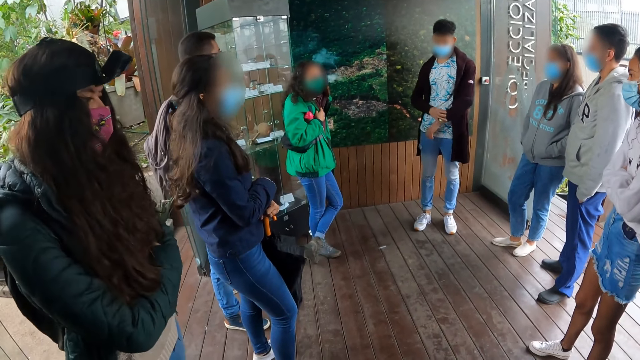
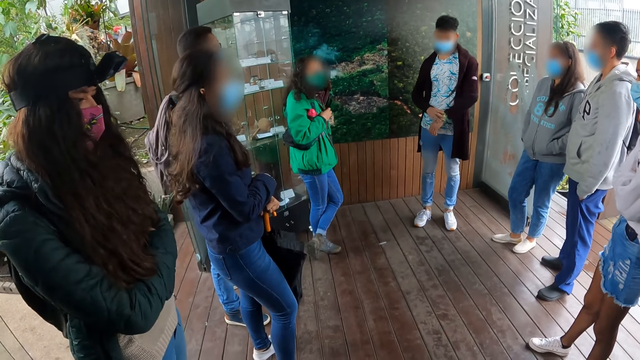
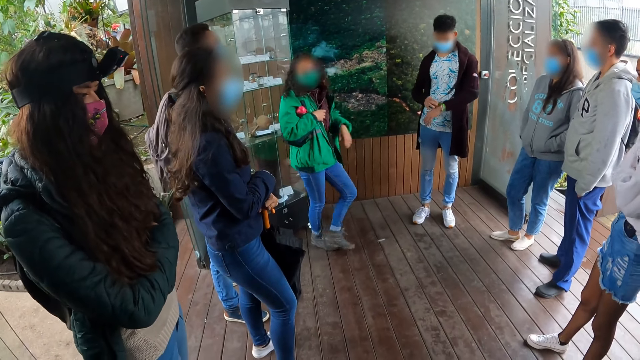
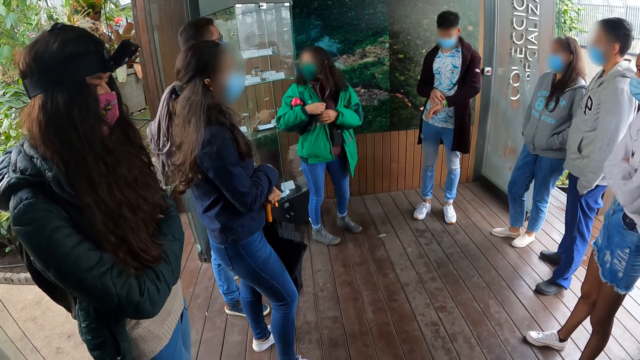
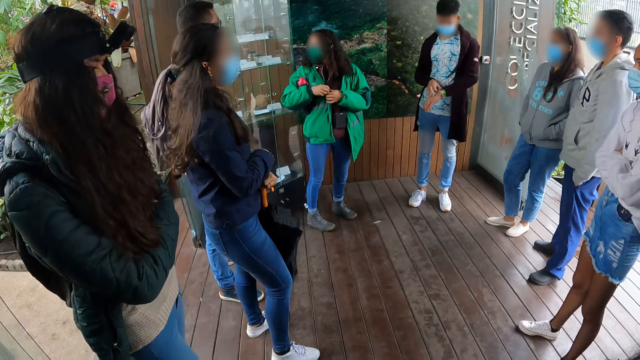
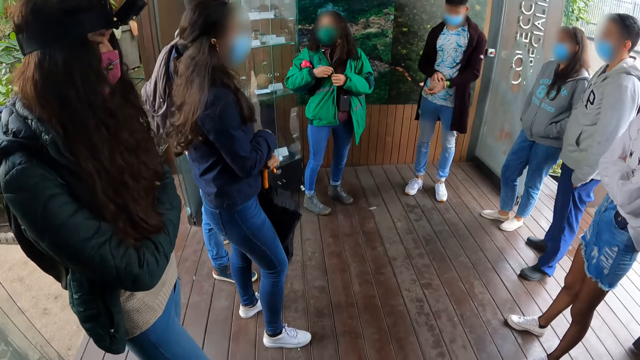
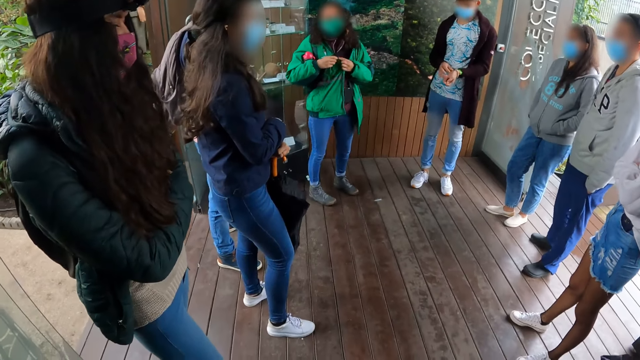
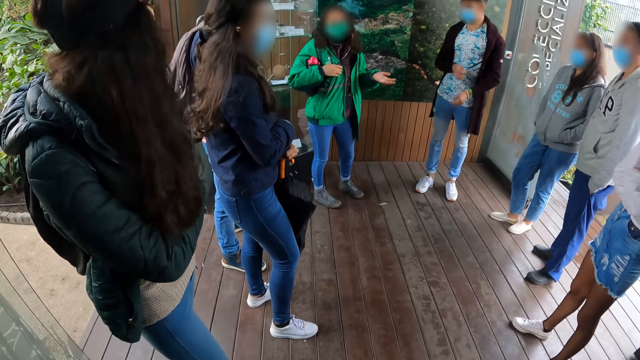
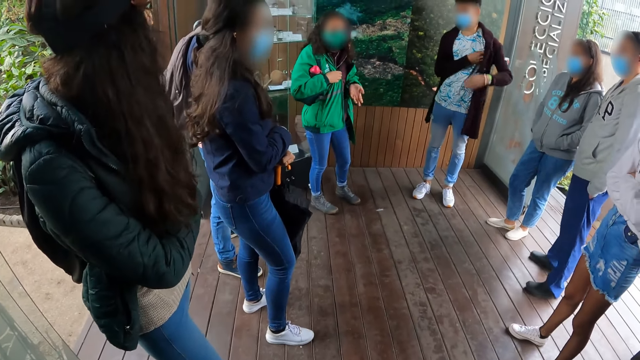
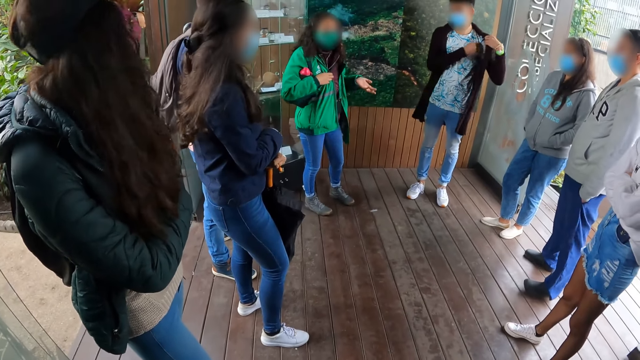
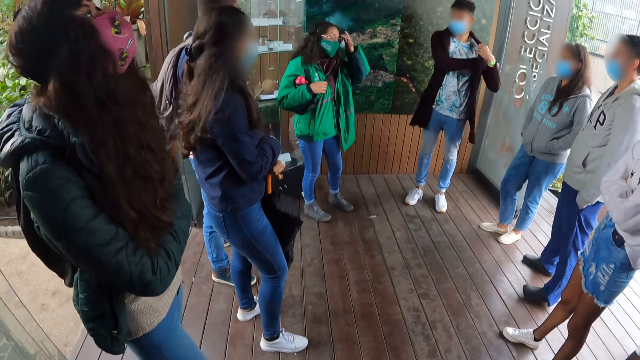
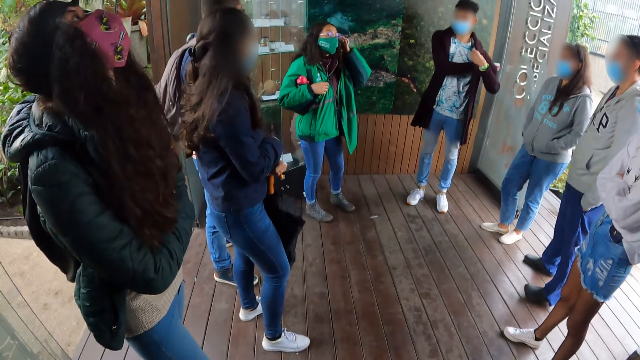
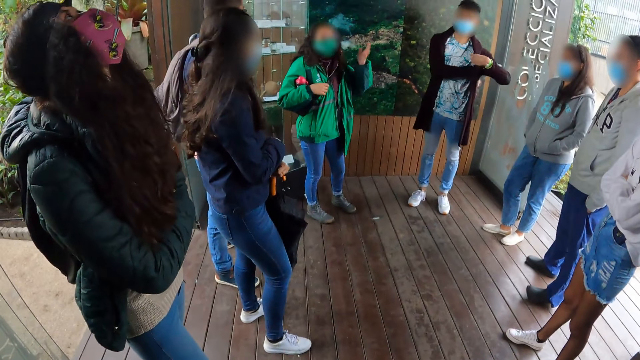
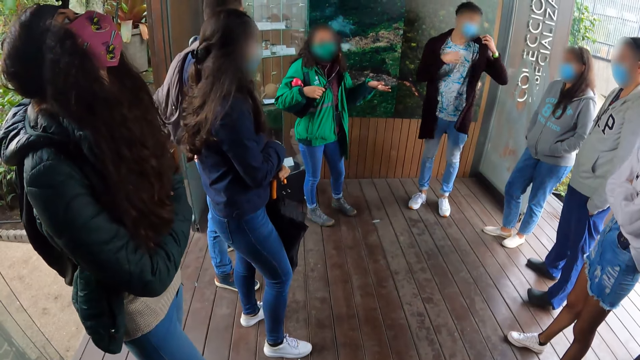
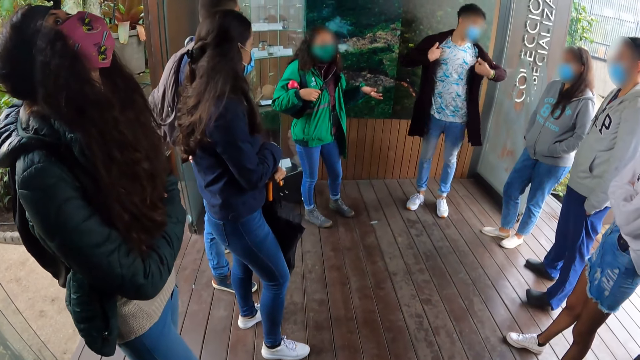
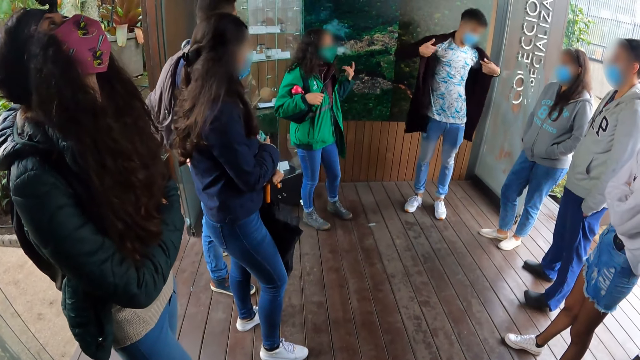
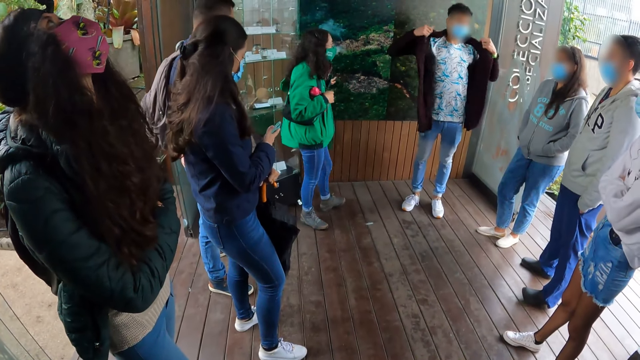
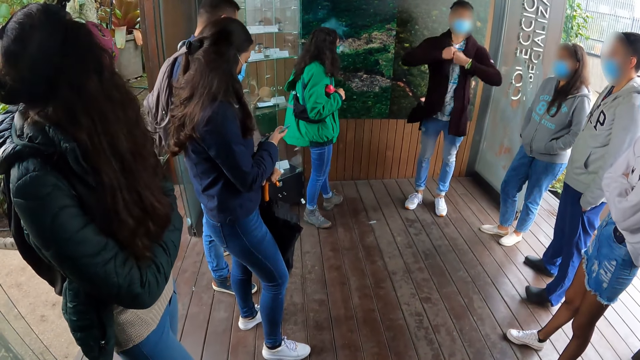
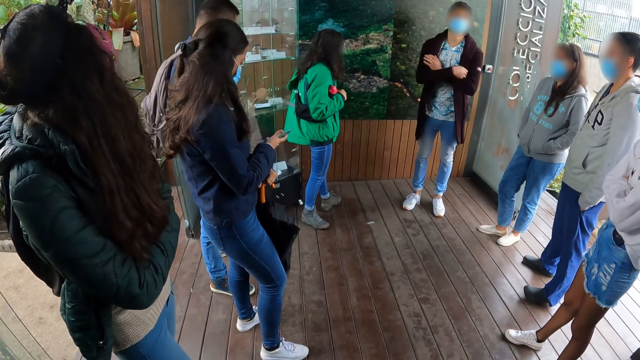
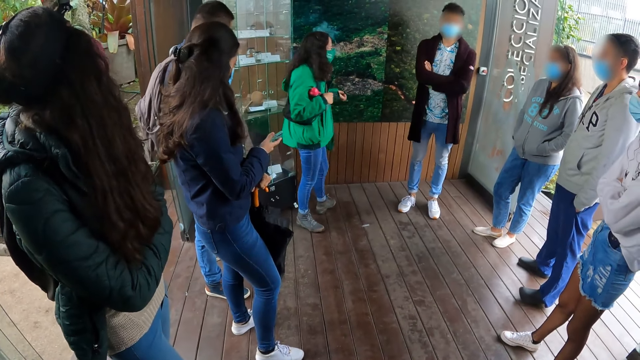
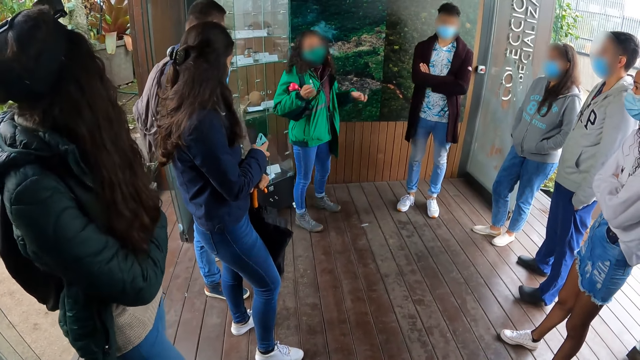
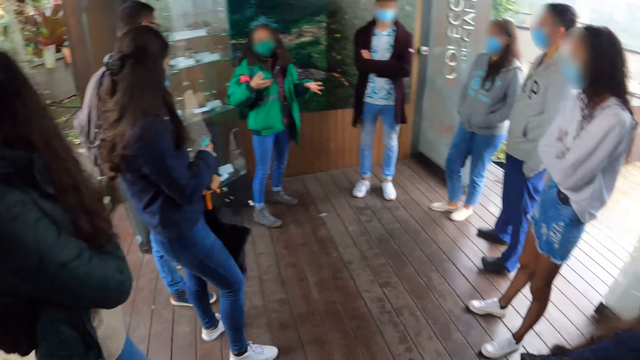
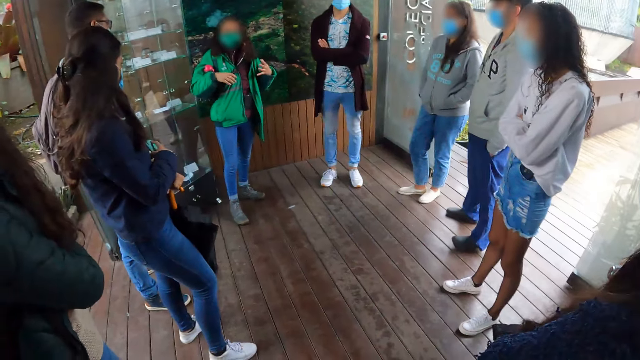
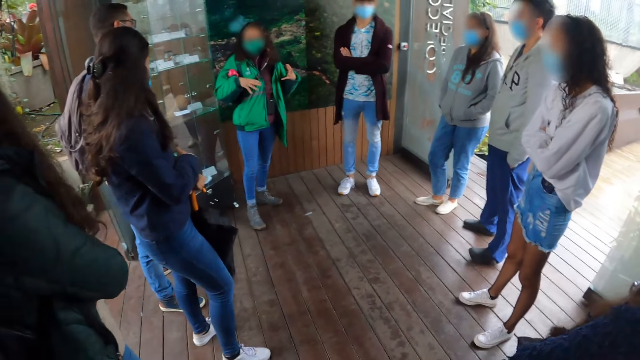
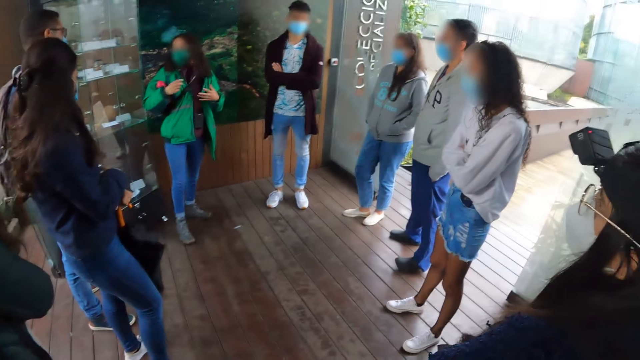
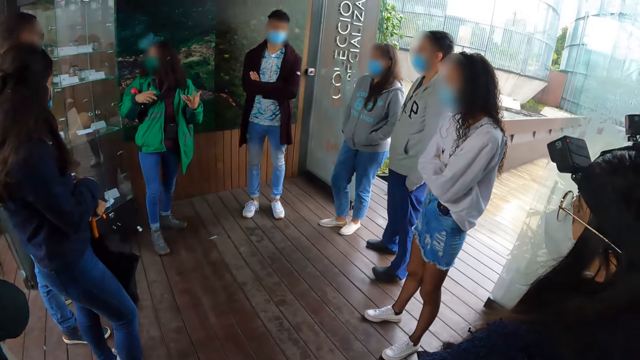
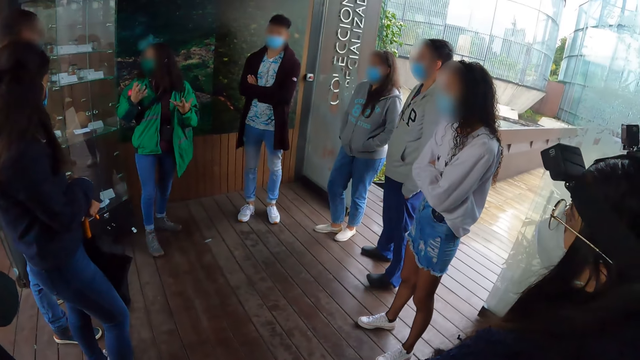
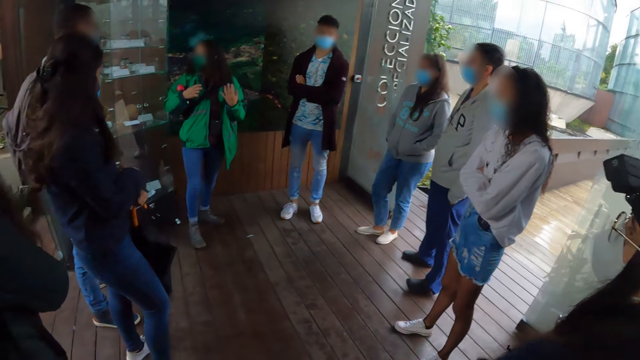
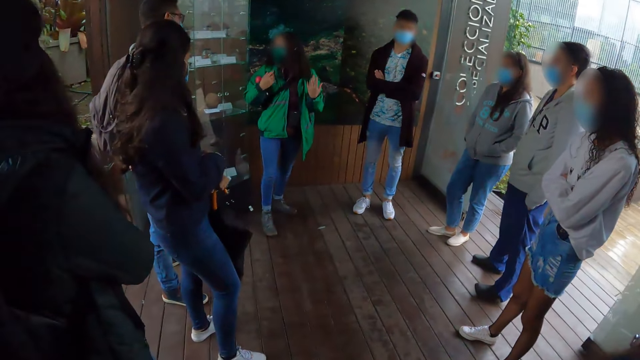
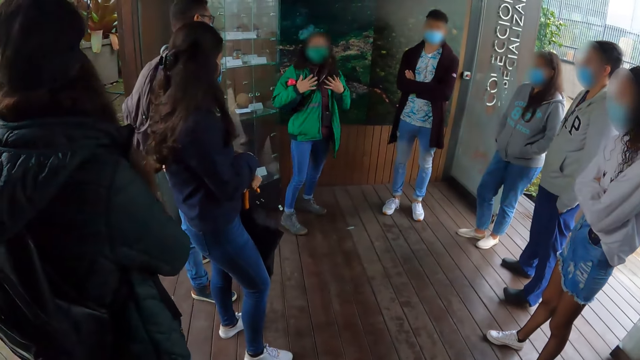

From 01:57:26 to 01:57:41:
Another lady moves around. The first lady touches her jacket. The man touches his shirt. He adjusts his sweater with his right hand. He holds the sweater. The first lady touches her face and sways a hand. The man adjusts the sweater. A third lady peeks at the phone. The man crosses hands. The first lady removes her hand from the picture and sways hands.

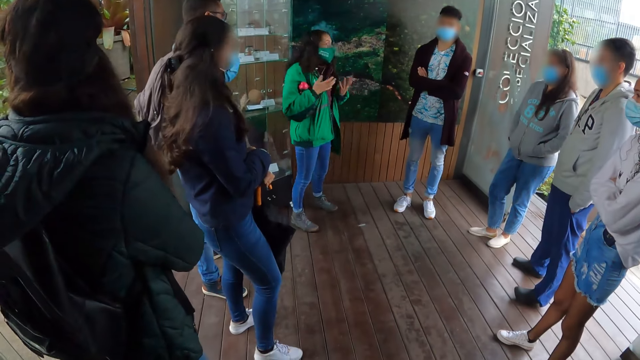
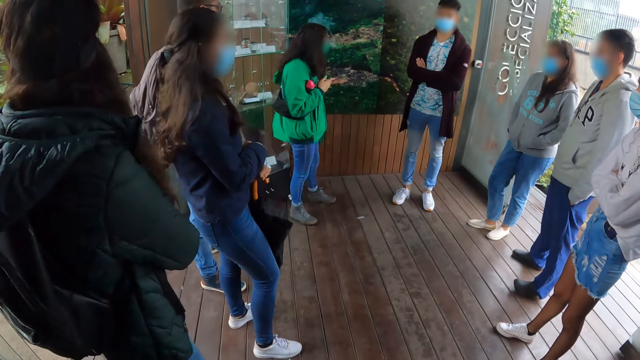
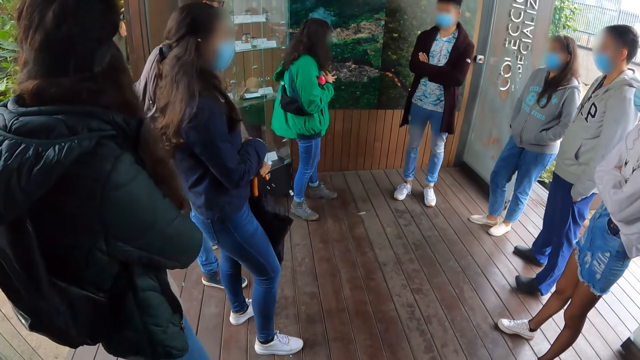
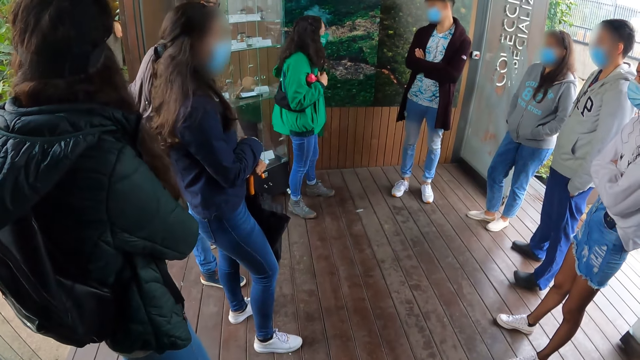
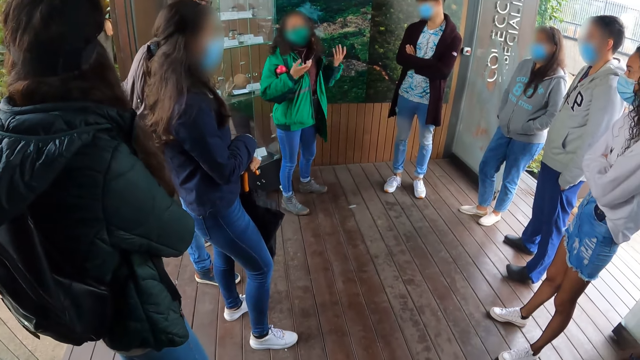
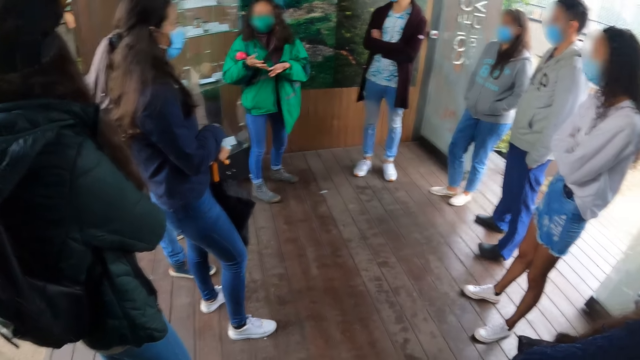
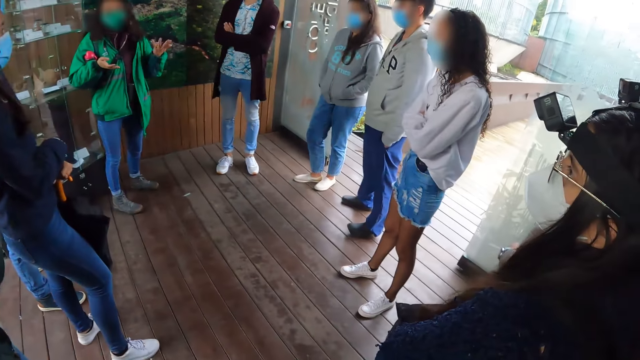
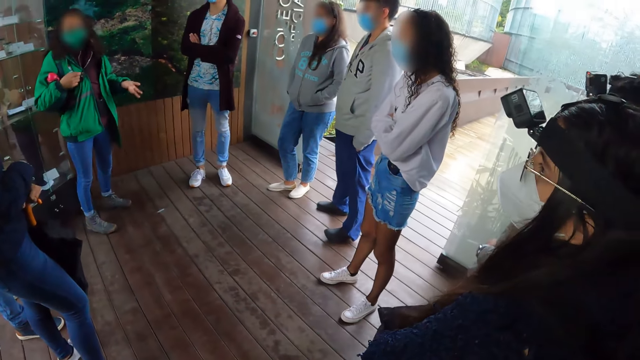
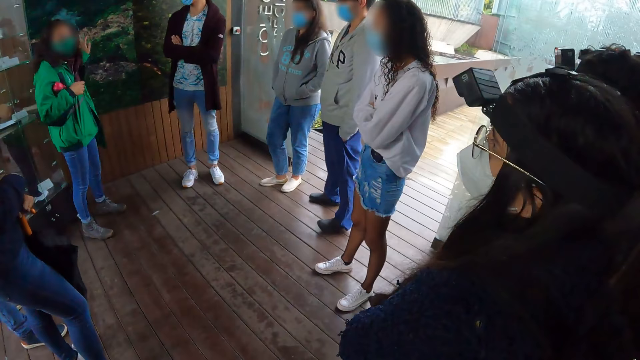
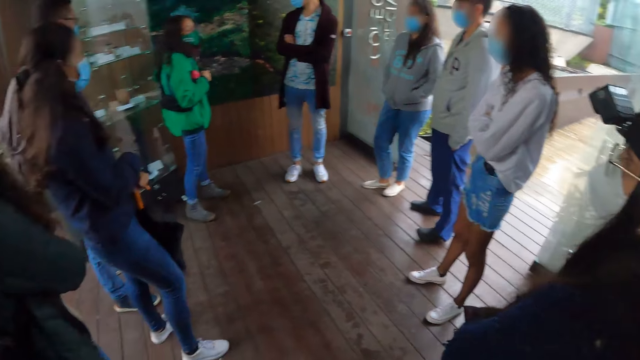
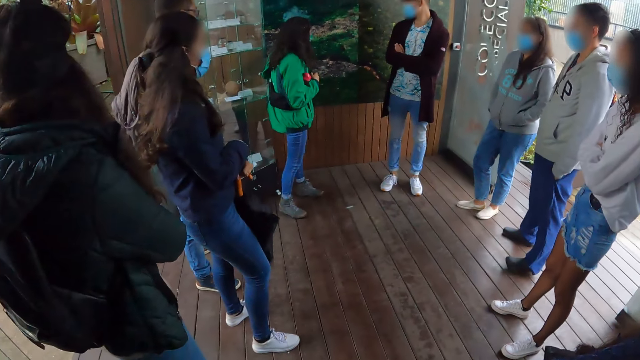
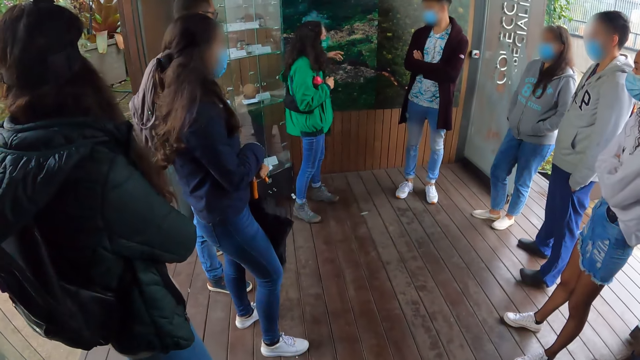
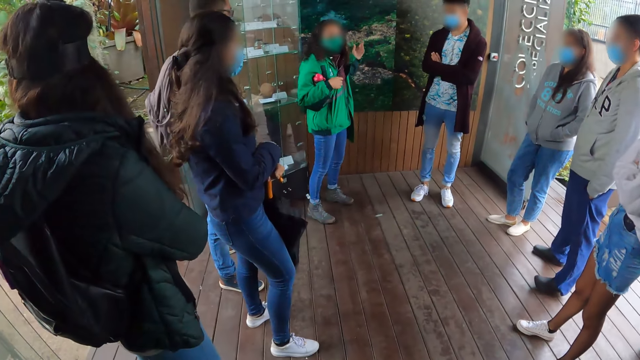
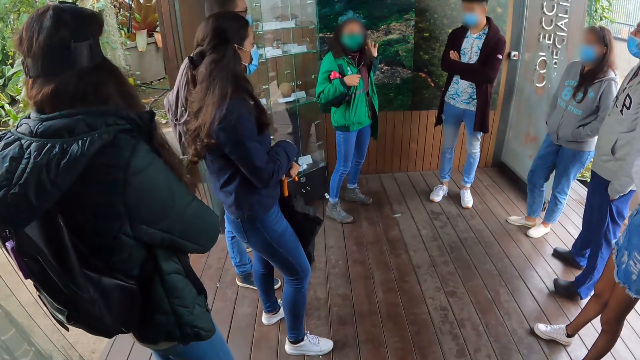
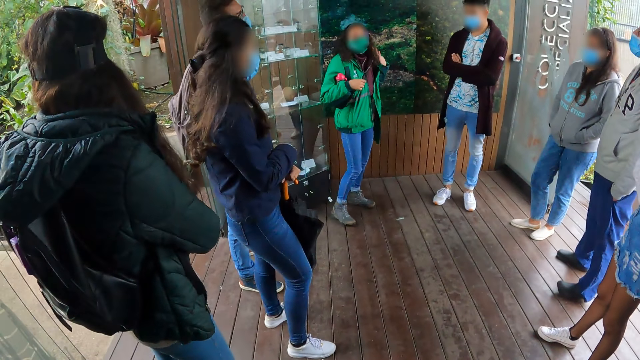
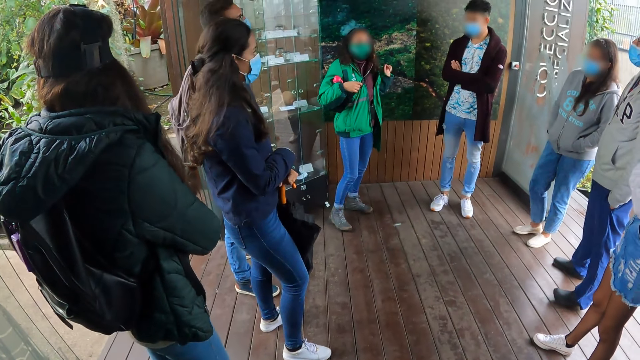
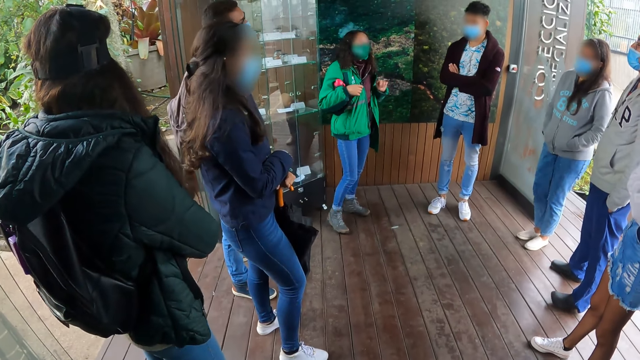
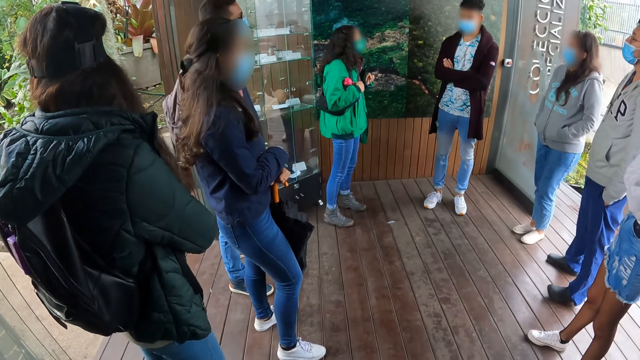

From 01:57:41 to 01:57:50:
The lady sways a hand and points at the picture.
